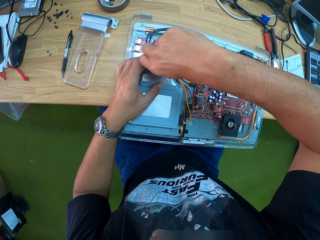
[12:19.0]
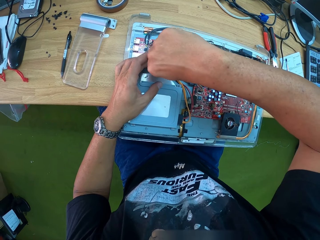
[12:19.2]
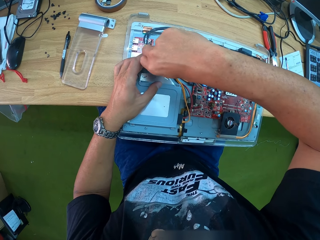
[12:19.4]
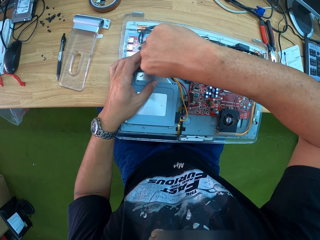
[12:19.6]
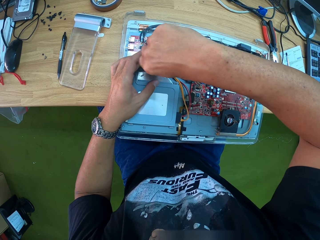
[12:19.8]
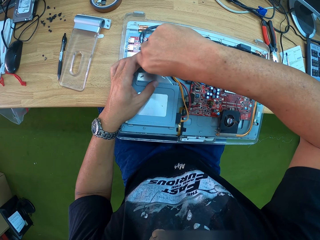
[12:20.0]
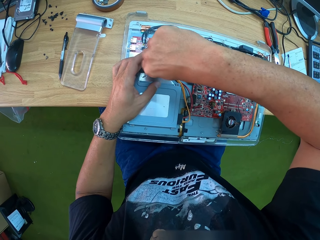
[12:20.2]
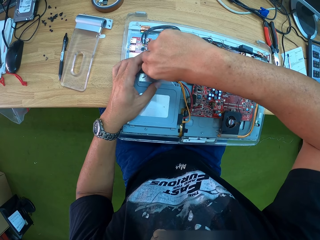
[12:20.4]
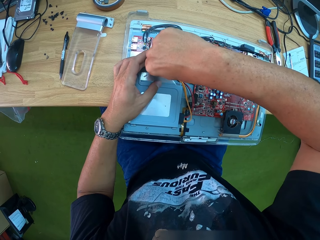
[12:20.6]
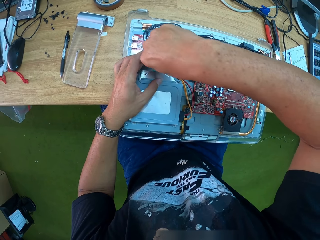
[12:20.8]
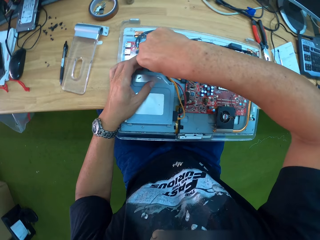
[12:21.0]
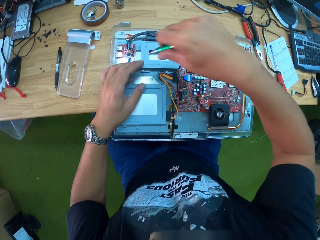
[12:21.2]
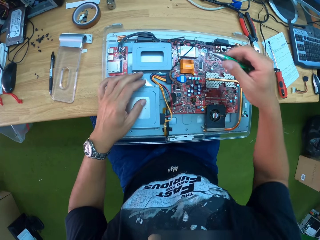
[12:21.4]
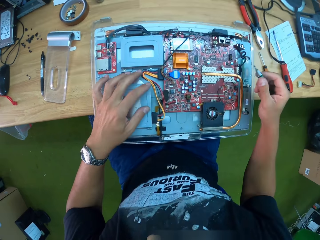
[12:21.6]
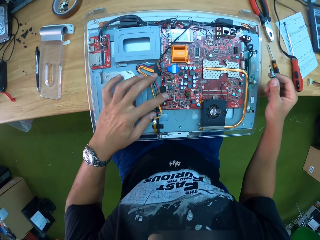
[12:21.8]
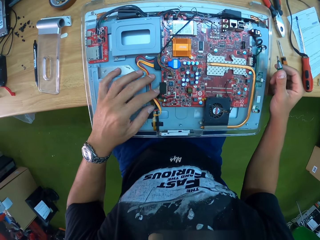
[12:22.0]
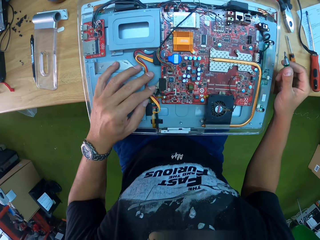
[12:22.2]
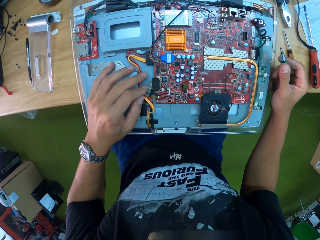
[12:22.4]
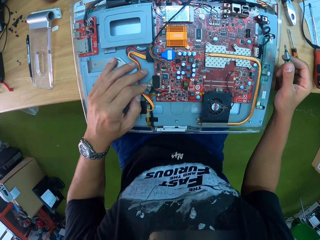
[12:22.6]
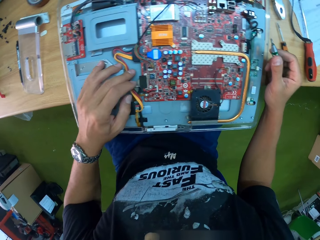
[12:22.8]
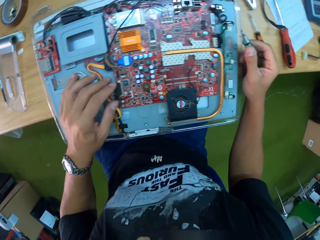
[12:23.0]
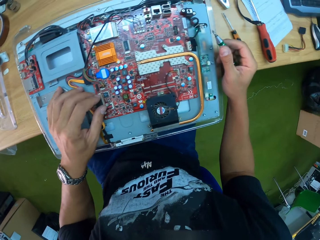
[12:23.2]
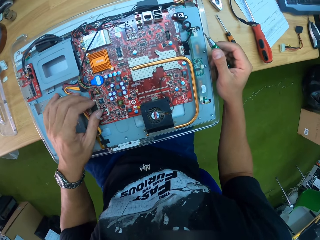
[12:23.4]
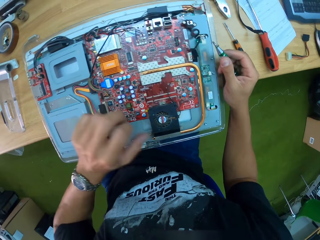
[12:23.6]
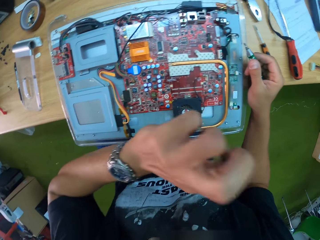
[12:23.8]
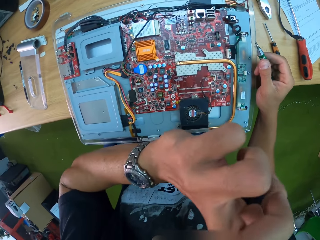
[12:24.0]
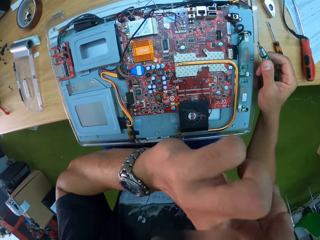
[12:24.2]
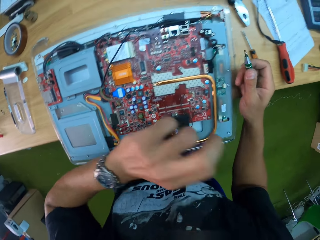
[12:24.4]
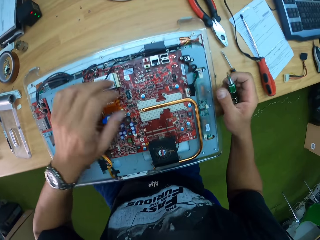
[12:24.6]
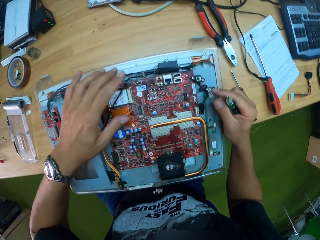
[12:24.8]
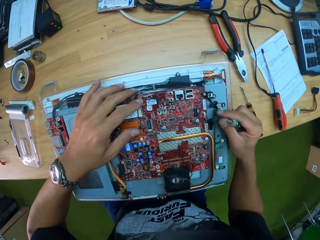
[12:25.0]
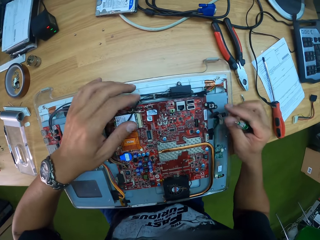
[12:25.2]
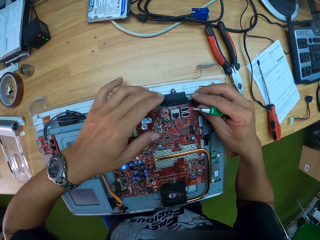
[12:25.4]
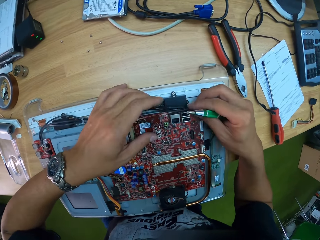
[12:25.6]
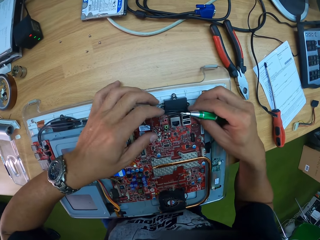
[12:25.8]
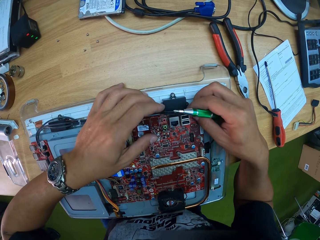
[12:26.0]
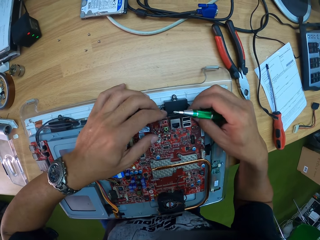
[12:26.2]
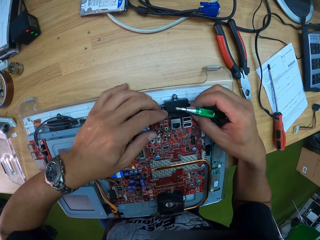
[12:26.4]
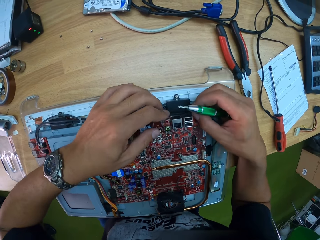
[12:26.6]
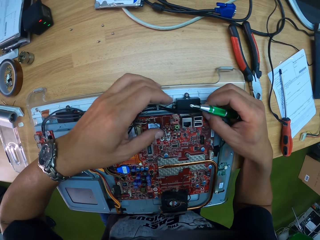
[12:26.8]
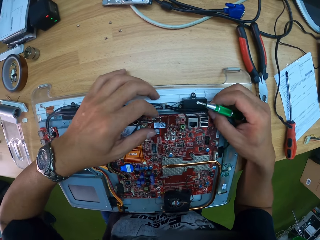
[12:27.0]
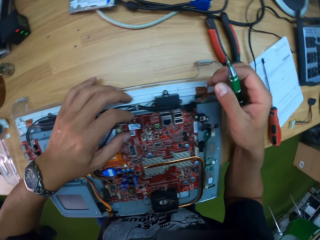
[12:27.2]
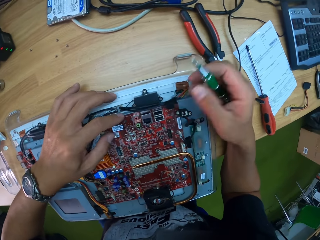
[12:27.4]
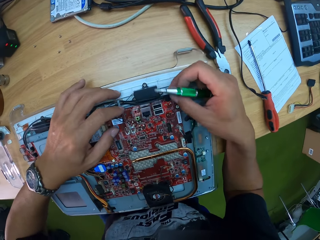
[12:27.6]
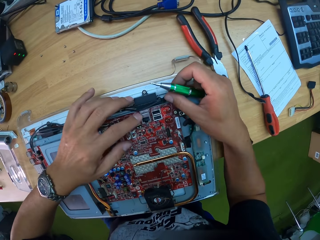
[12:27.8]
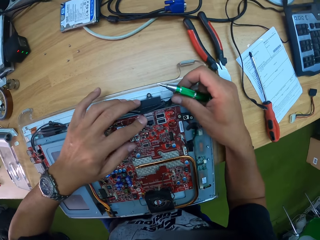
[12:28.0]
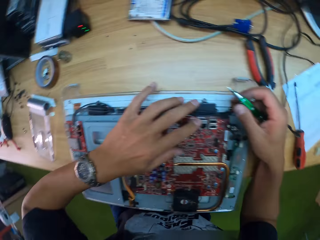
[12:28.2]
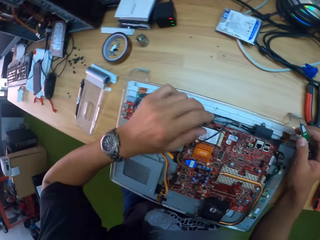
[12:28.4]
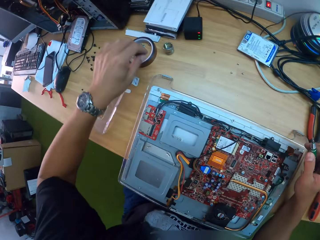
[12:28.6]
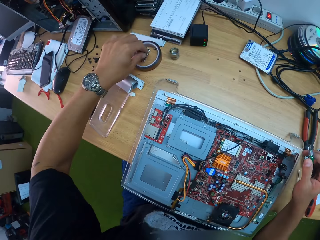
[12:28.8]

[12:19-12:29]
The camera wearer checks the wire. He scratches his nose with his left hand.

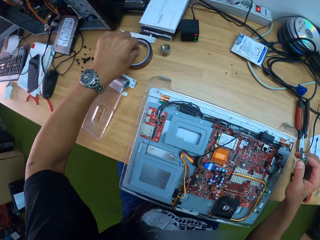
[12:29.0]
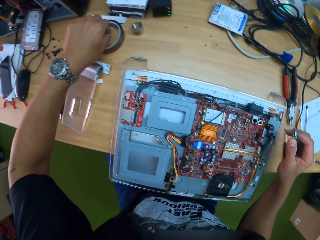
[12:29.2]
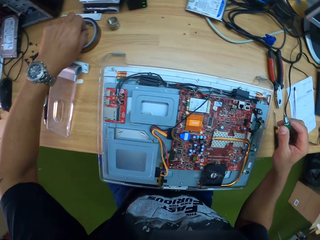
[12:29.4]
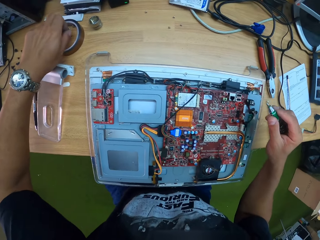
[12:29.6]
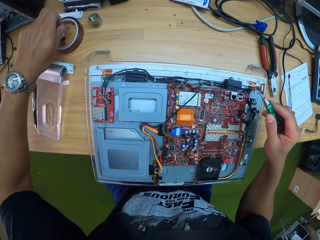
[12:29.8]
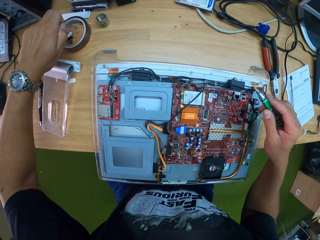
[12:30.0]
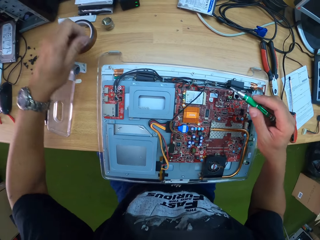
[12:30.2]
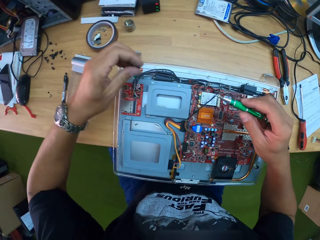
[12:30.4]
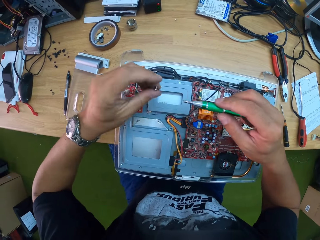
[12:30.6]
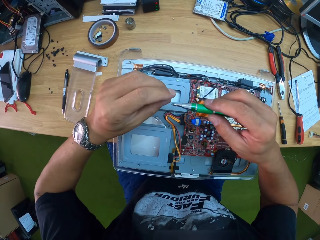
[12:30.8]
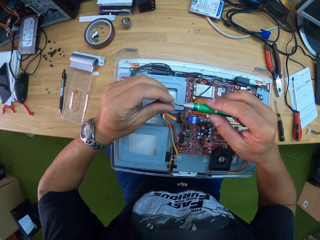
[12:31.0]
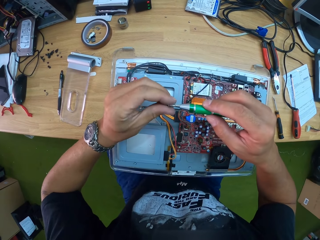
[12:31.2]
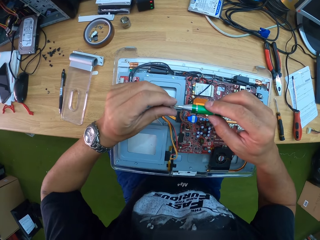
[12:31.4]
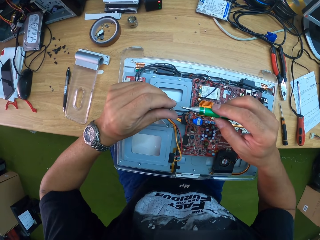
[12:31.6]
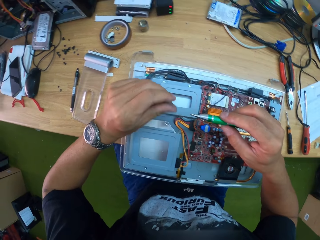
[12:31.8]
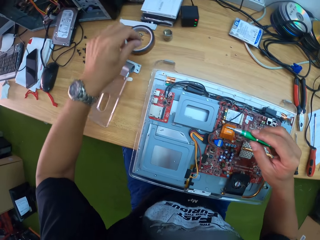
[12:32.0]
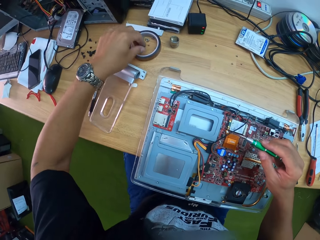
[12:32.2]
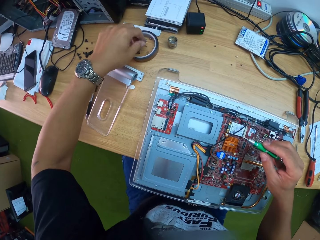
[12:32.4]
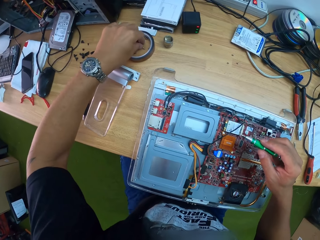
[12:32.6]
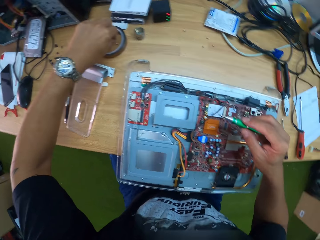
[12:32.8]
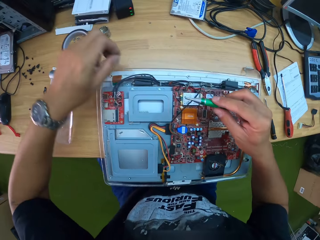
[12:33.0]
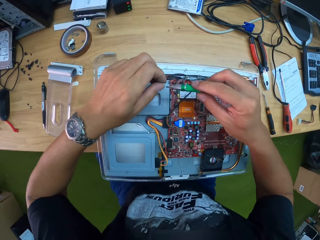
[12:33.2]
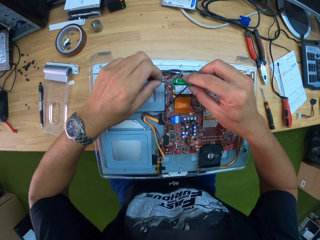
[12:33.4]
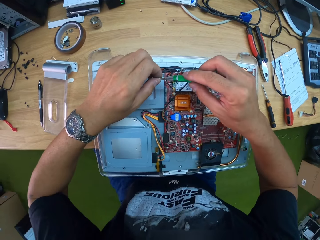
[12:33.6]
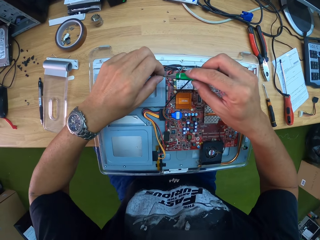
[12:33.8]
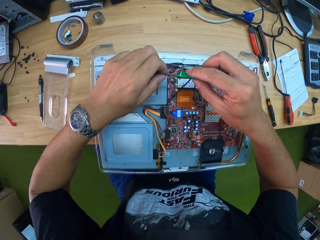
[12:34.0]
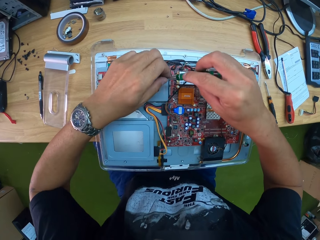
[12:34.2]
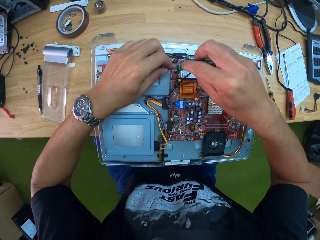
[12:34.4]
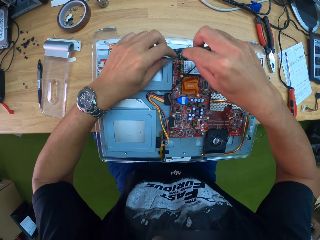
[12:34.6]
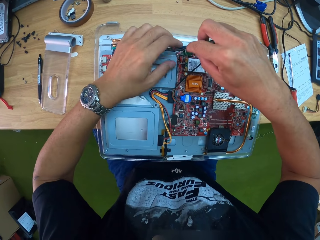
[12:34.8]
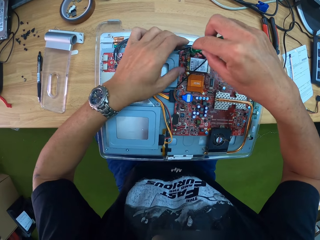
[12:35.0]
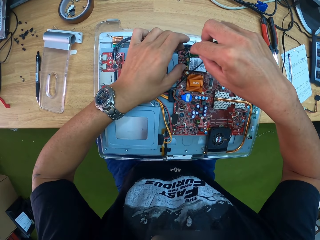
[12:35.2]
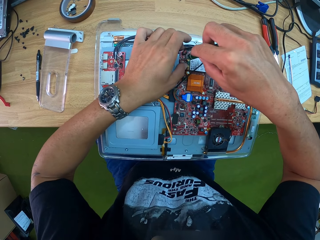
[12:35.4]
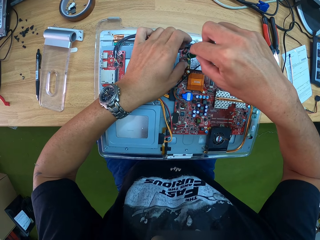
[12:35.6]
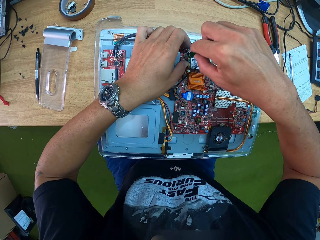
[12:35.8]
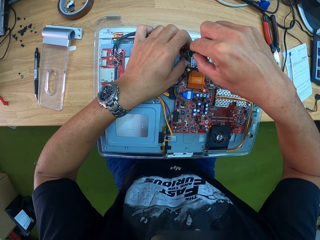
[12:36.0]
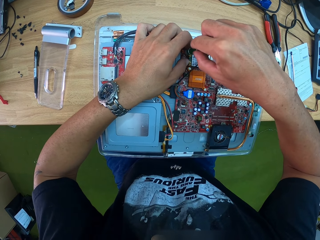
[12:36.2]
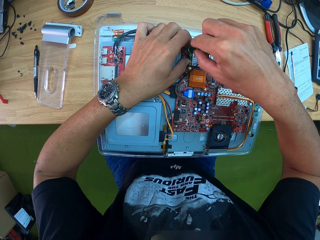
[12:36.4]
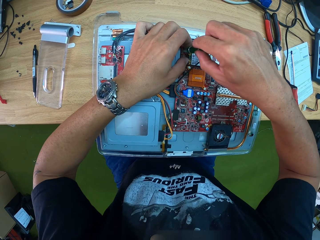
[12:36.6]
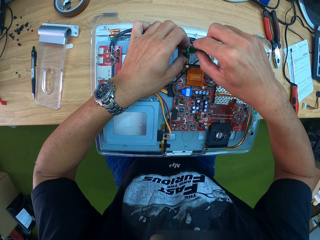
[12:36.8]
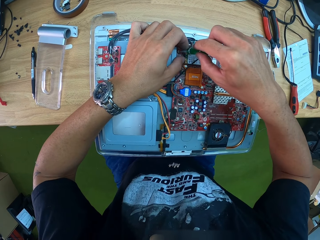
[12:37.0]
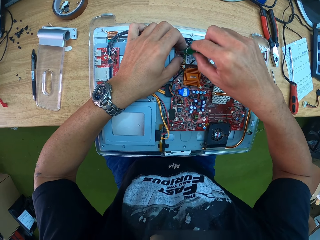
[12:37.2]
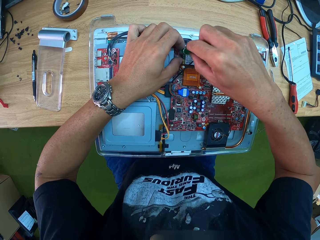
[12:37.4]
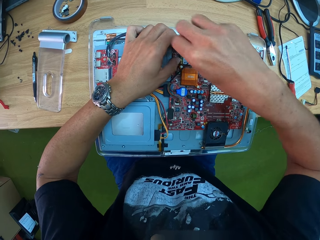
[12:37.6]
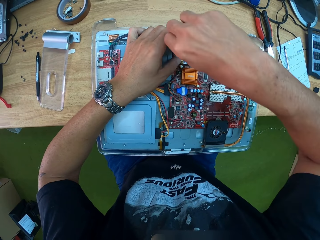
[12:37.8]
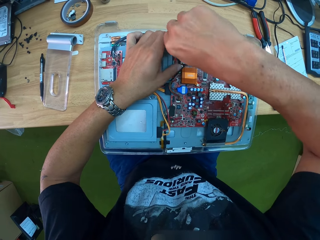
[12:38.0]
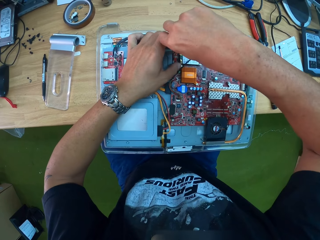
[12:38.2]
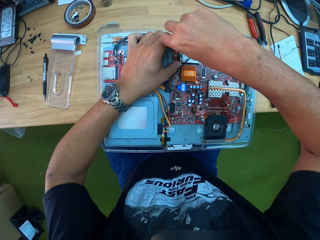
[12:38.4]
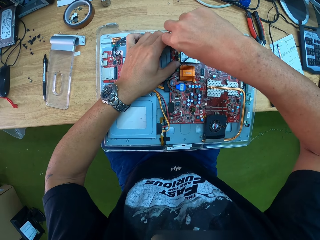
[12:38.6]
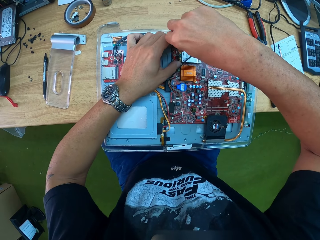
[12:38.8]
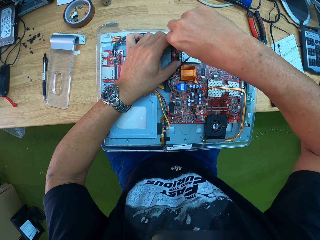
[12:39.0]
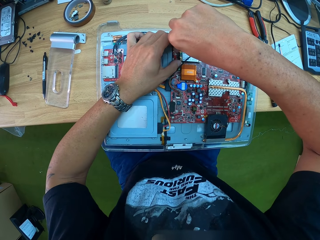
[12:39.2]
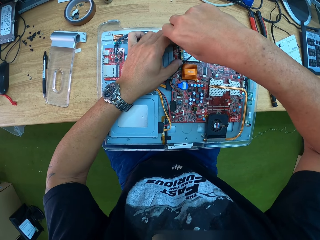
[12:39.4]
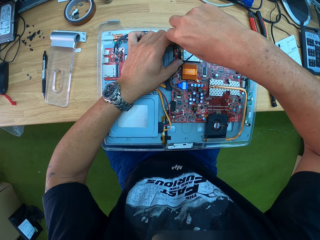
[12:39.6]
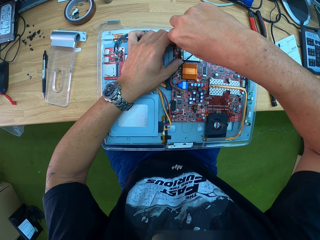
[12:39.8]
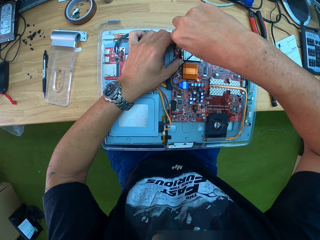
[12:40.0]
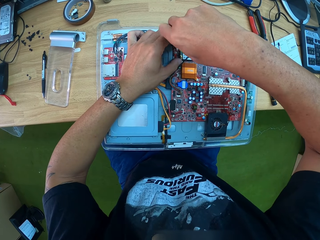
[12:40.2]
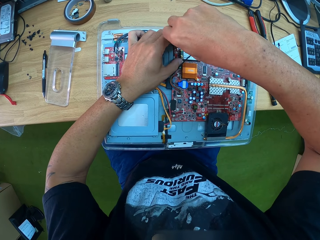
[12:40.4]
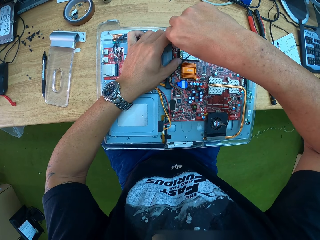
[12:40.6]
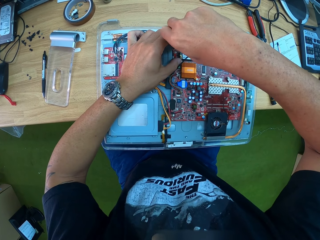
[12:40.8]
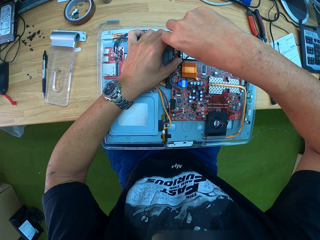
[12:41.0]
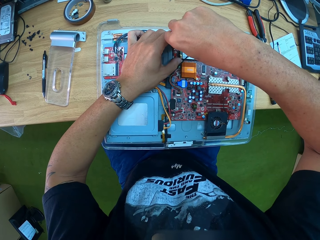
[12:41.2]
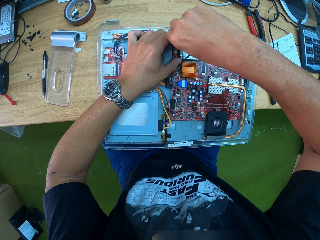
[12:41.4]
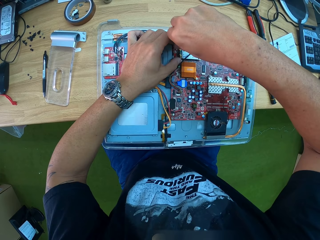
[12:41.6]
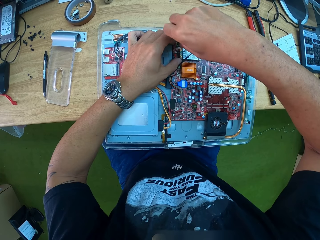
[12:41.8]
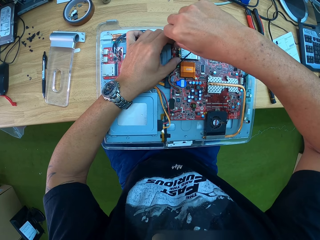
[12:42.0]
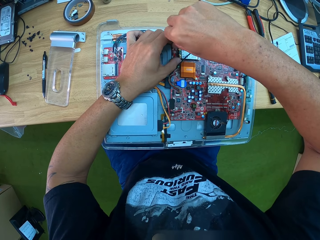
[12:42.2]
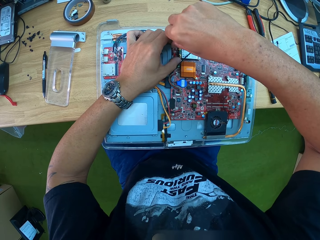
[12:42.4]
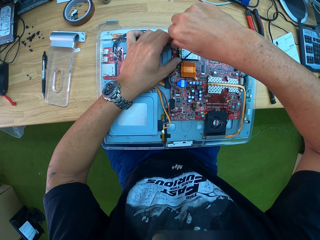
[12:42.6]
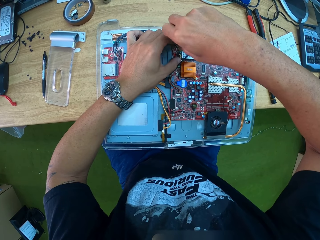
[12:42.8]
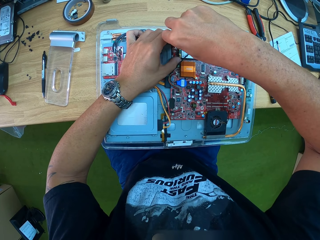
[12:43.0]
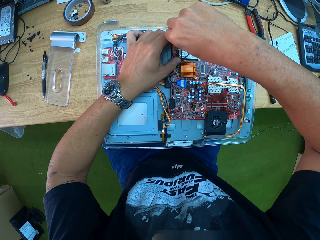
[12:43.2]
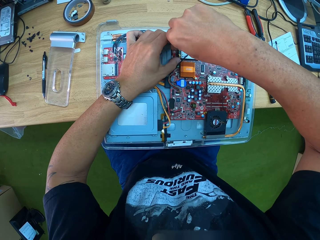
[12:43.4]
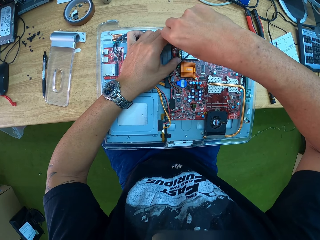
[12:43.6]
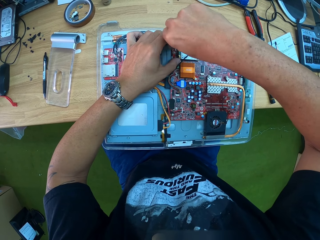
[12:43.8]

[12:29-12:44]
The camera wearer picks up a screw from the workbench with his left hand. He attaches the screw in his left hand to the screwdriver in his right hand. He drops the screw in his right hand on the workbench. He picks up a screw from the workbench with his left hand. He attaches the screw in his left hand to the screwdriver in his right hand. He attaches the screw on the screwdriver to the motherboard with his right hand. He screws in the screw.
